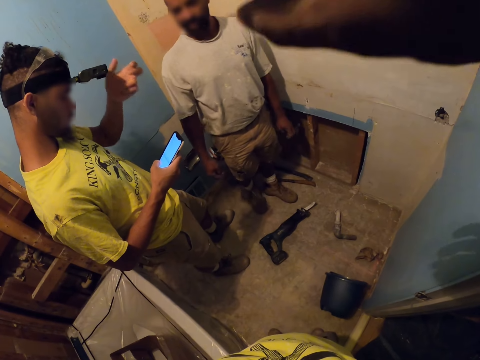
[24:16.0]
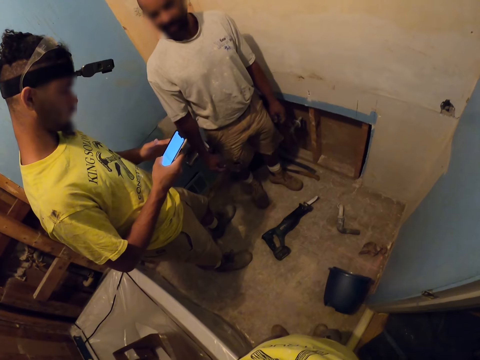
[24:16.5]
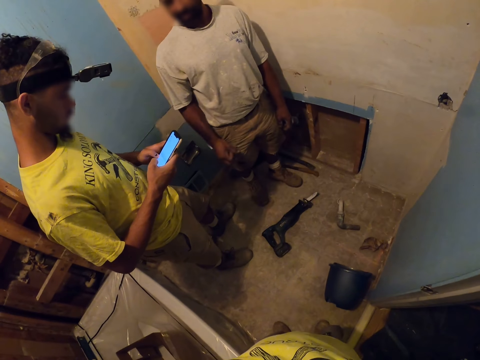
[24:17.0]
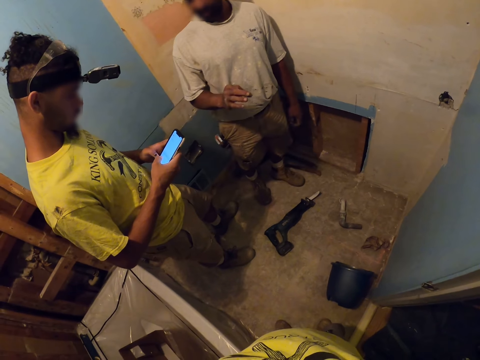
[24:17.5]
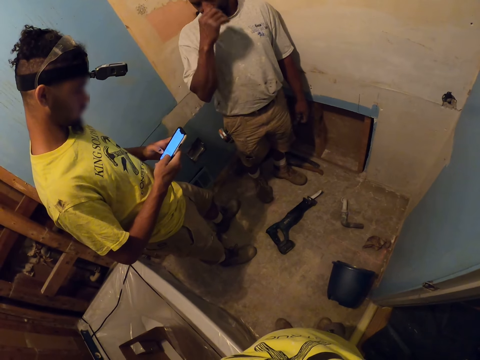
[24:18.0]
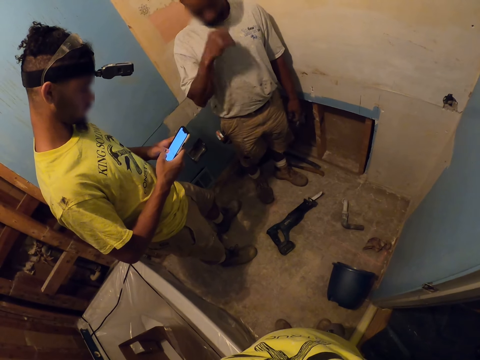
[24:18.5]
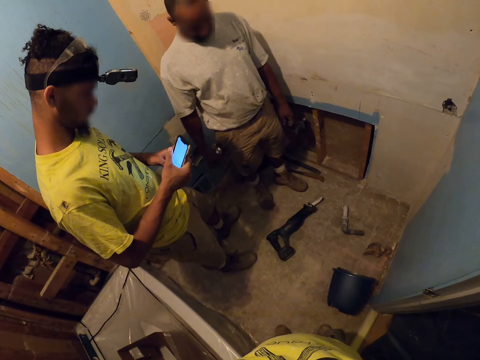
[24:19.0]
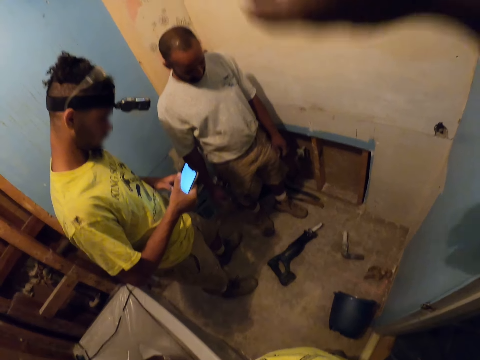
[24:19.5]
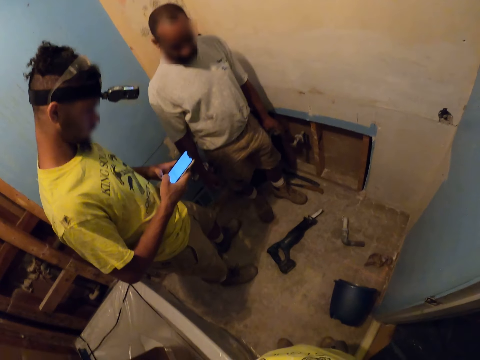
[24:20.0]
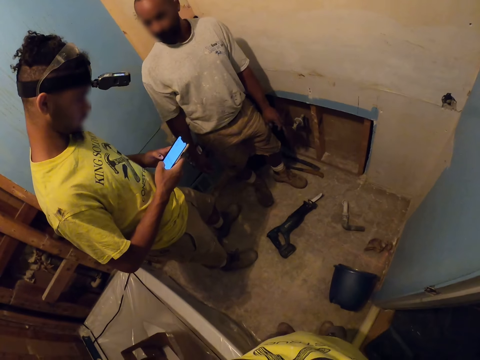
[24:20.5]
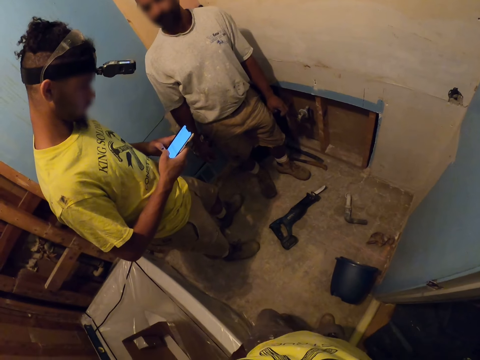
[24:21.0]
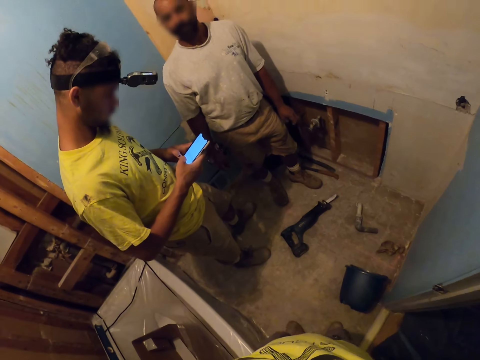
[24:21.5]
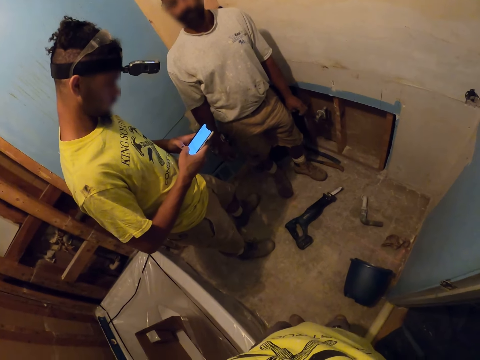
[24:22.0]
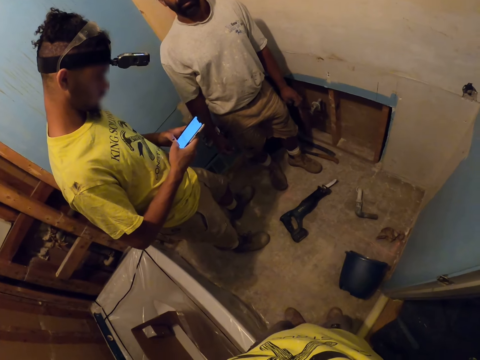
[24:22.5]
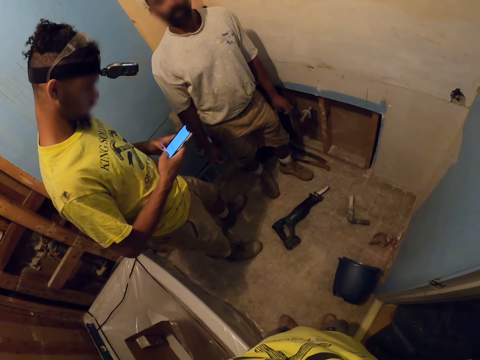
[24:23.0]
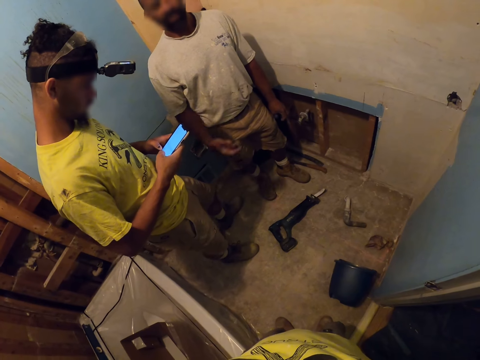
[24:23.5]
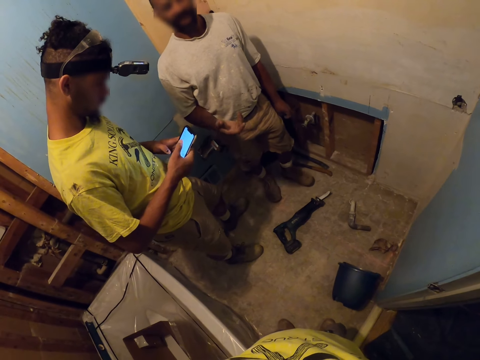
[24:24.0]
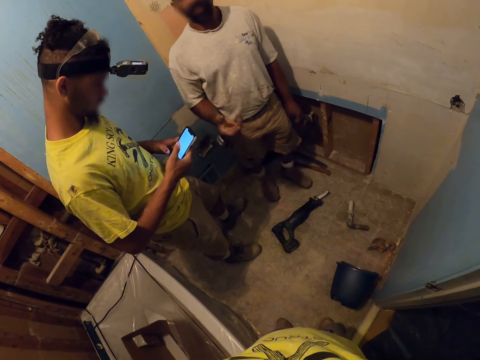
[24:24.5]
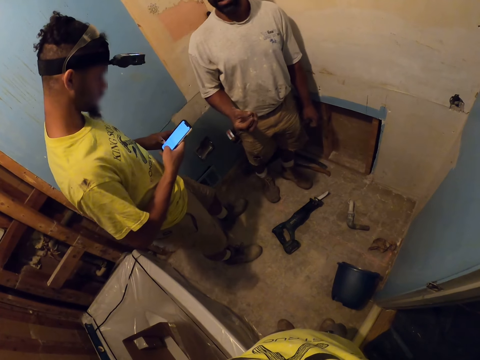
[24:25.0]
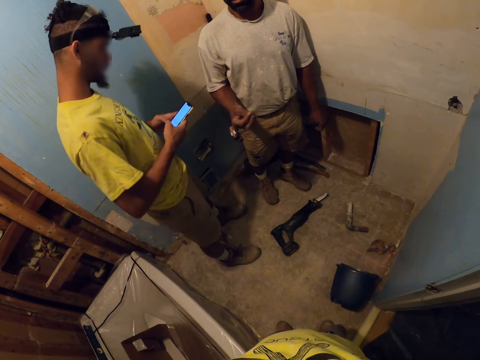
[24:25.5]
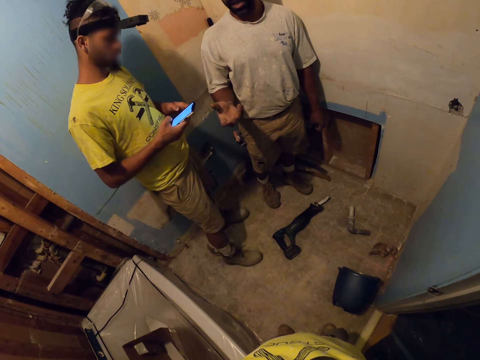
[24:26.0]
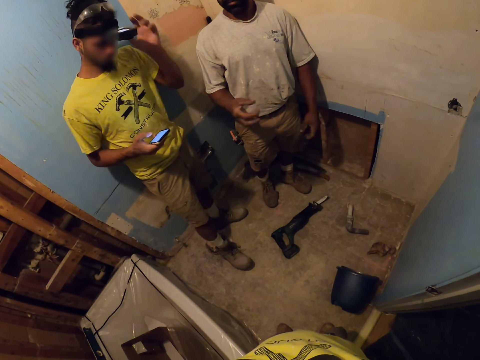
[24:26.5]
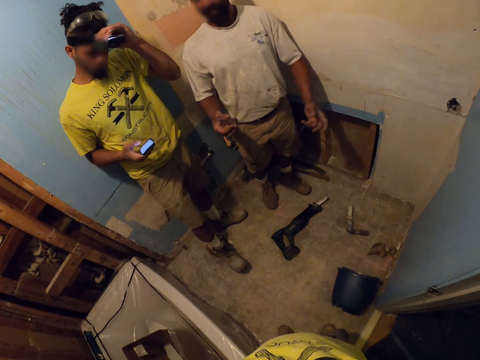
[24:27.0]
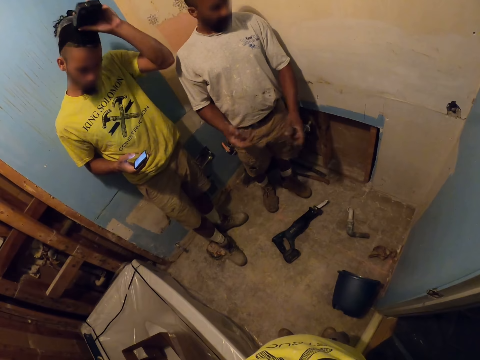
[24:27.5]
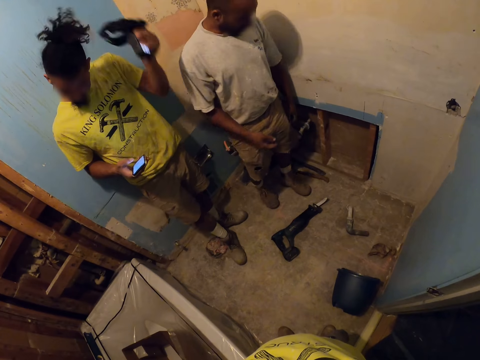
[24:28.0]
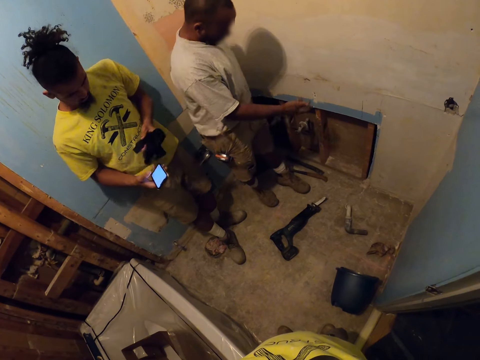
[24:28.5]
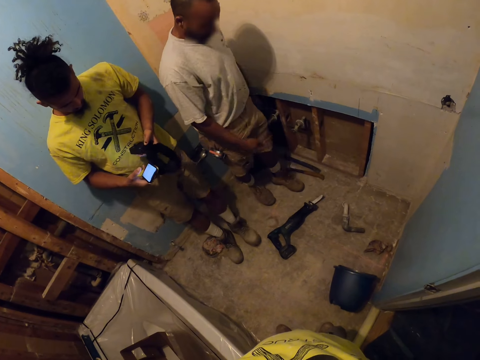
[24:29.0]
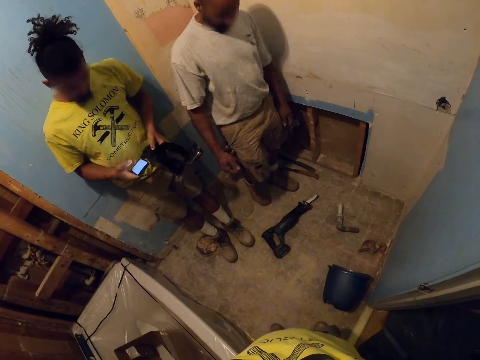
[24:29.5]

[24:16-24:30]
The camera wearer drops his right hand. He raises his right hand to his face. The other apprentice drops his left hand and holds the phone with both hands. The apprentice raises his right hand to his face. He talks to the other apprentice. The apprentice drops his right hand. The other apprentice scrolls his phone. The camera wearer drops his right hand. He raises his right hand to his face. The other apprentice scrolls his mobile phone. The apprentice raises his right hand. He talks to the other apprentice. The other apprentice moves closer to the apprentice and raises his left hand to his head camera. The apprentice talks to the other apprentice and the camera wearer. The other apprentice removes the head camera. The apprentice drops his right hand, turns left, points at the pipes compartment with his right hand and withdraws his right hand from the pipes compartment.

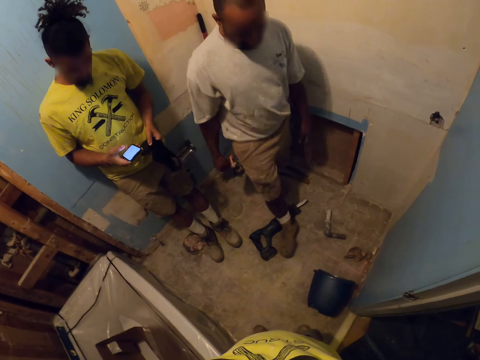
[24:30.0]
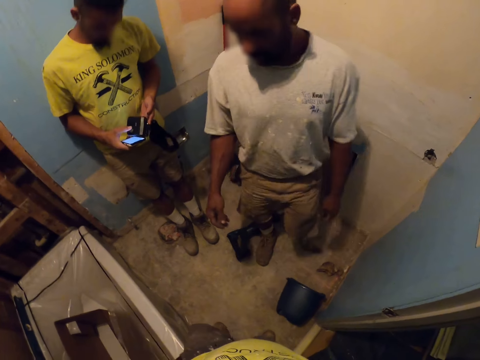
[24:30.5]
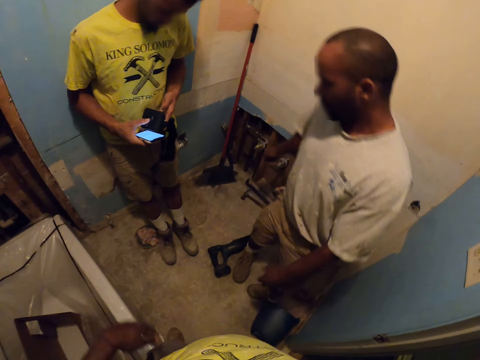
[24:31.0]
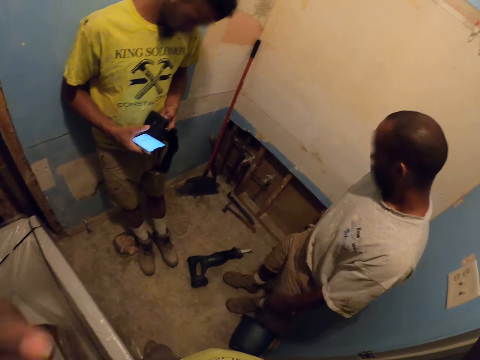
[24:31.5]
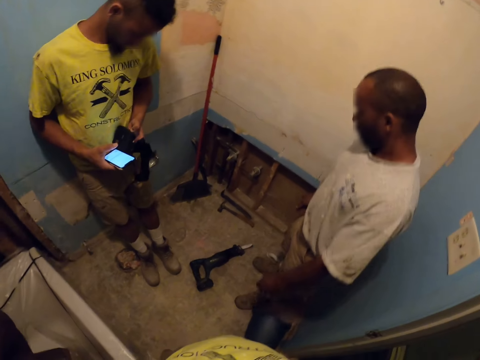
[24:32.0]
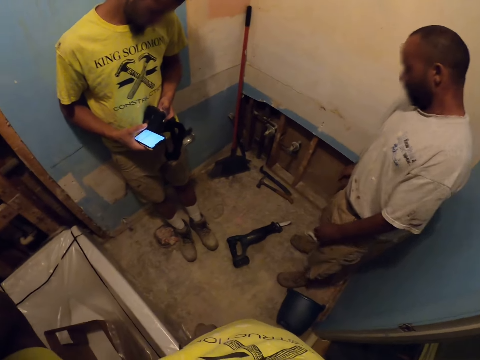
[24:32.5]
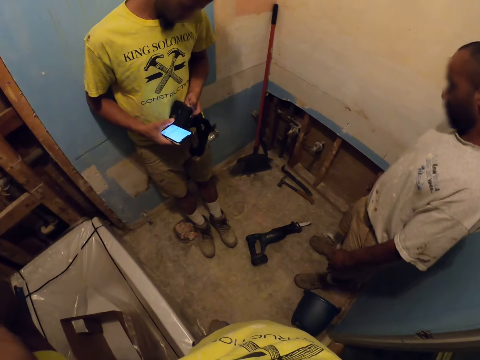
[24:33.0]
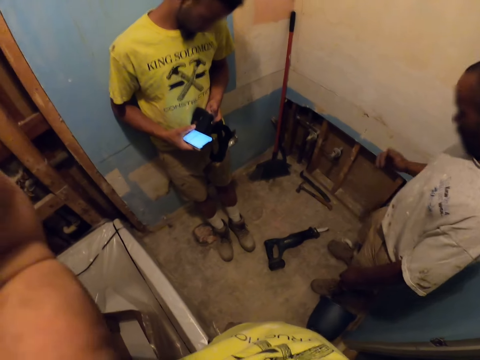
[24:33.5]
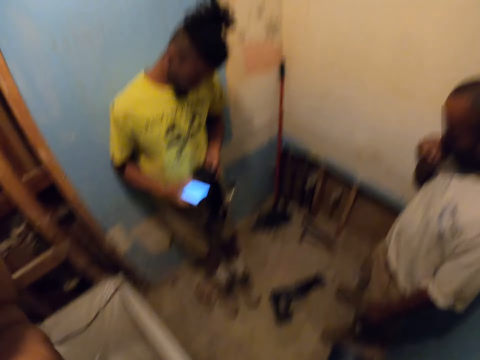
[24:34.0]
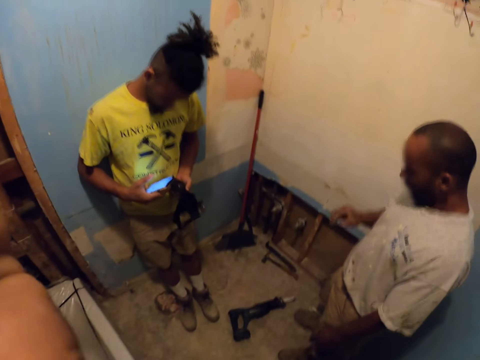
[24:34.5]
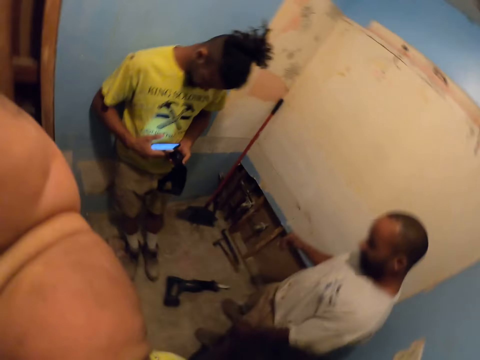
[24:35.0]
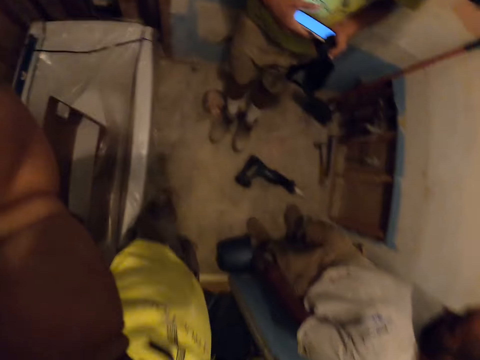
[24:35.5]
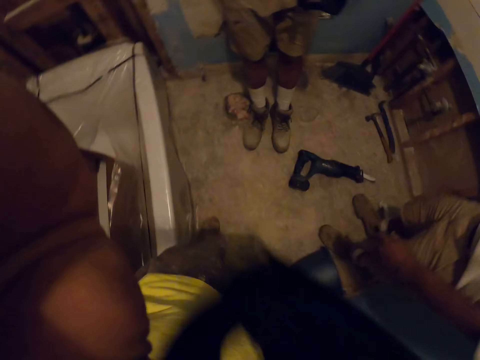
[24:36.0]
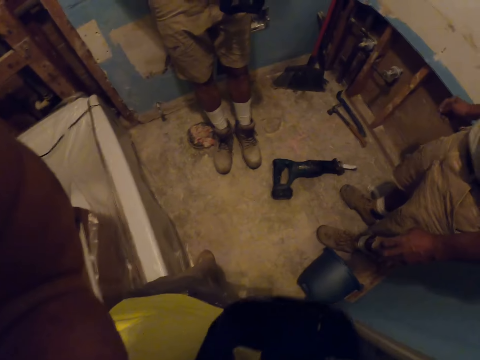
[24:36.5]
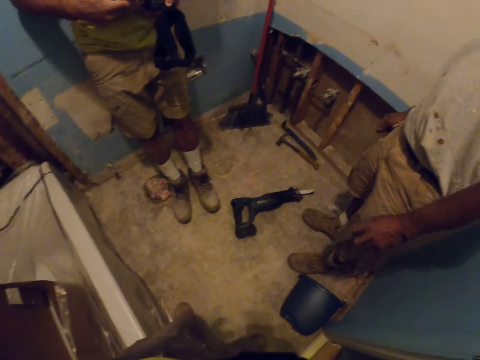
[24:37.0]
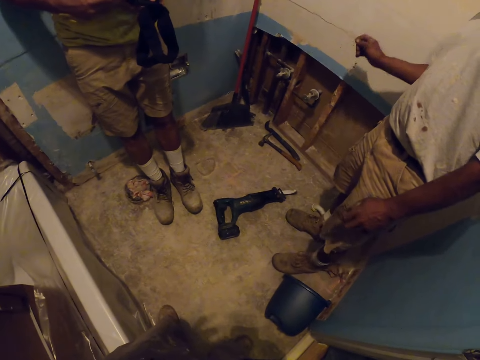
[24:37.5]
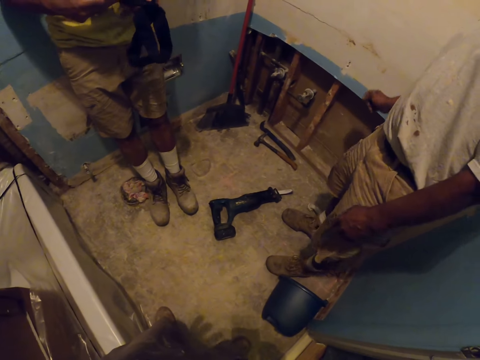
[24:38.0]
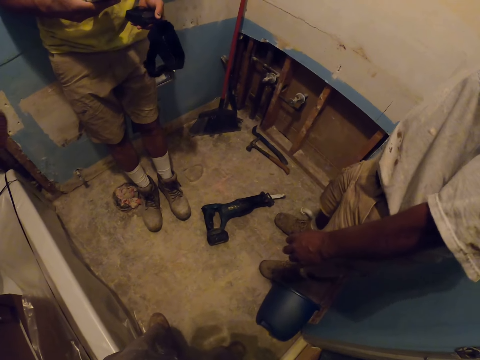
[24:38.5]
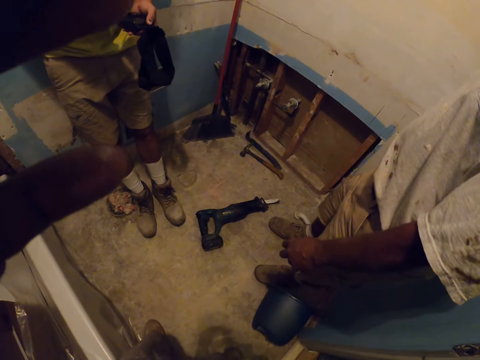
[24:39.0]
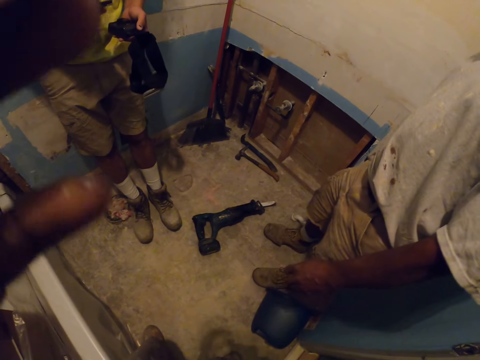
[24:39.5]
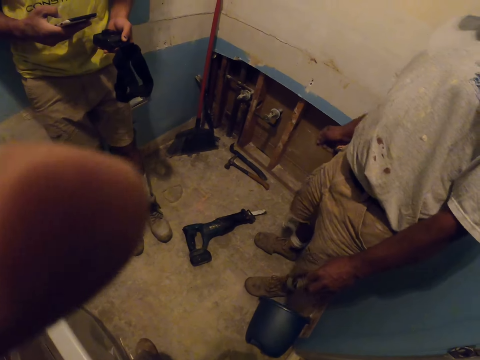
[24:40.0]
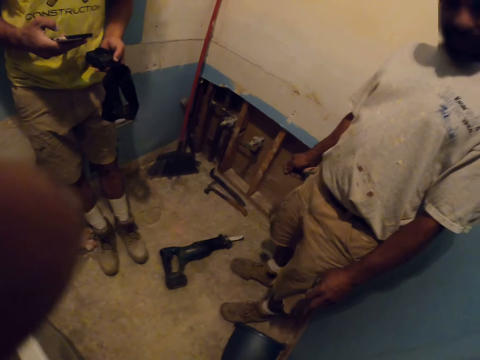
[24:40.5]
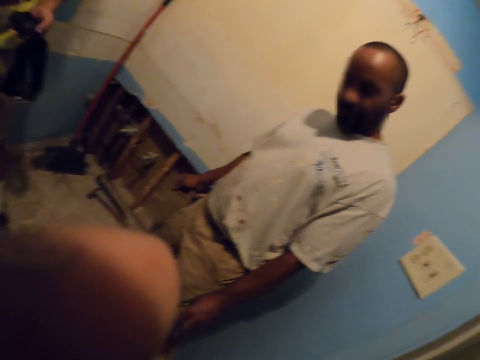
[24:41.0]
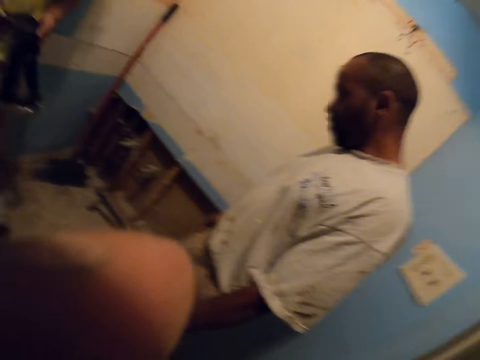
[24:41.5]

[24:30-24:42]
The apprentice moves forward. He turns backward. The camera wearer raises his left hand to his face. The apprentice raises his right hand to his face. He drops his right hand. The camera wearer steps inside the house. The apprentice raises his right hand. He drops his right hand. He looks around the room.
